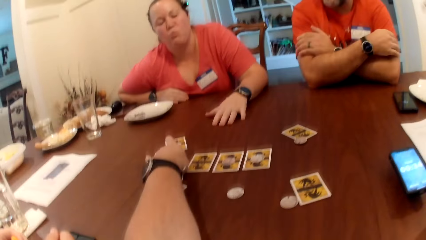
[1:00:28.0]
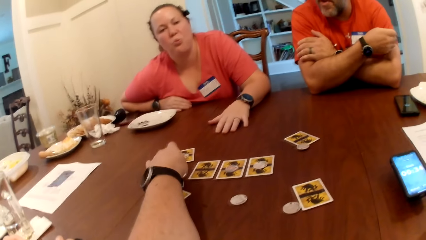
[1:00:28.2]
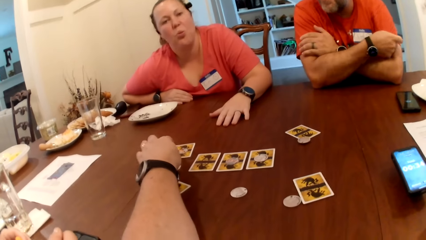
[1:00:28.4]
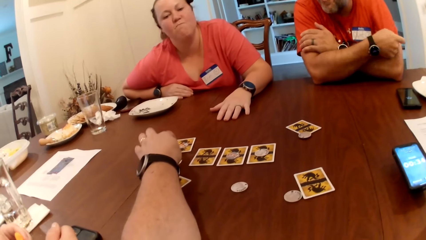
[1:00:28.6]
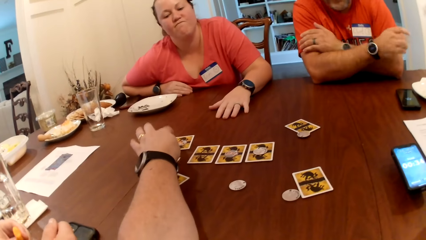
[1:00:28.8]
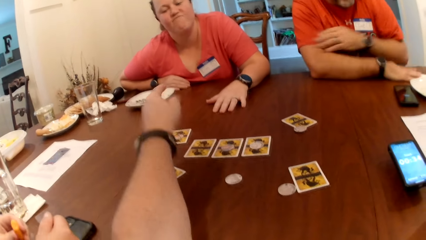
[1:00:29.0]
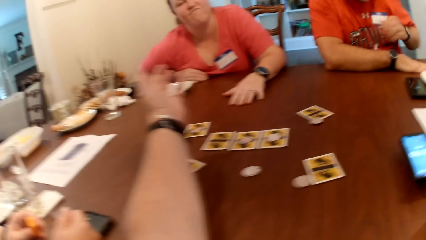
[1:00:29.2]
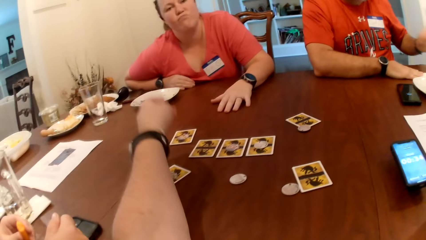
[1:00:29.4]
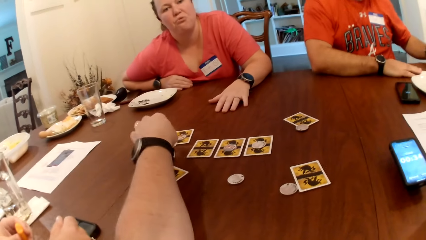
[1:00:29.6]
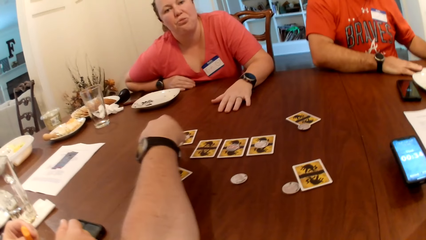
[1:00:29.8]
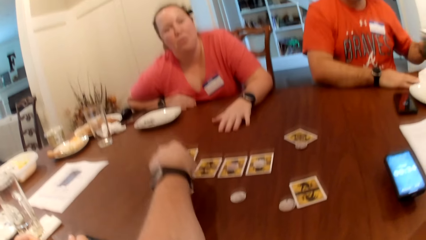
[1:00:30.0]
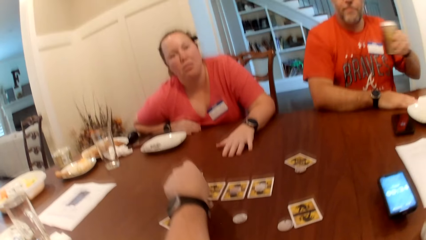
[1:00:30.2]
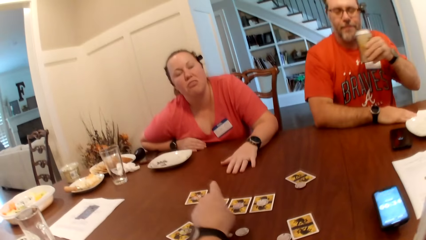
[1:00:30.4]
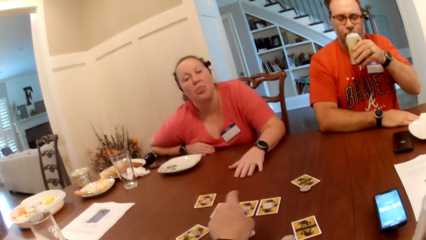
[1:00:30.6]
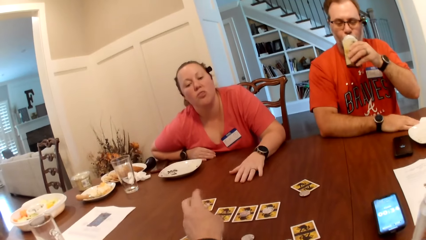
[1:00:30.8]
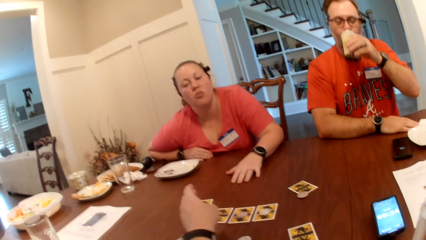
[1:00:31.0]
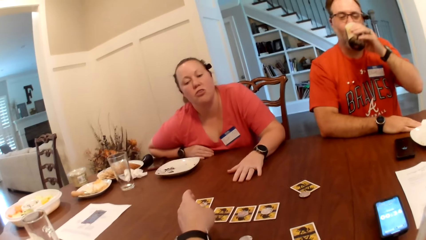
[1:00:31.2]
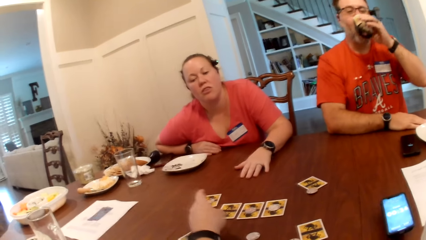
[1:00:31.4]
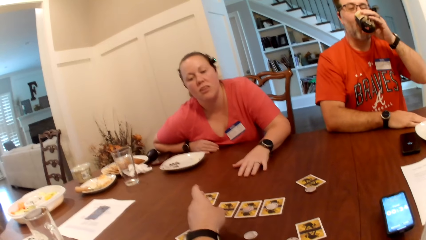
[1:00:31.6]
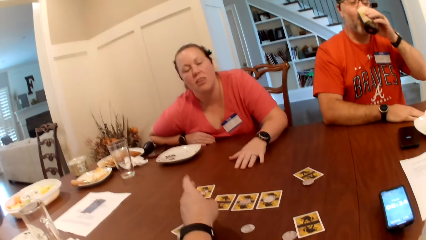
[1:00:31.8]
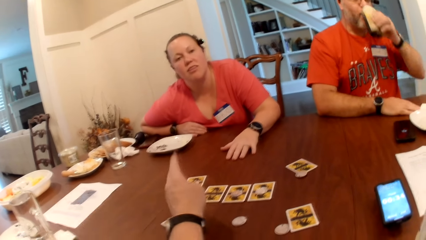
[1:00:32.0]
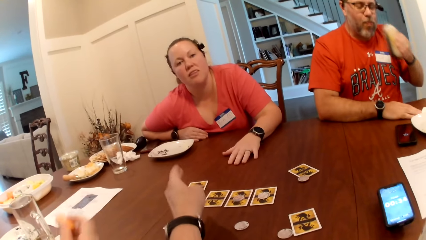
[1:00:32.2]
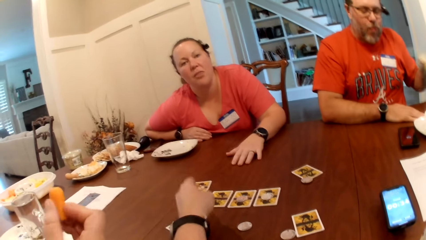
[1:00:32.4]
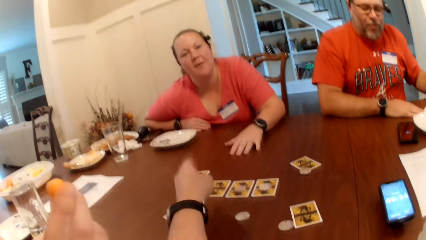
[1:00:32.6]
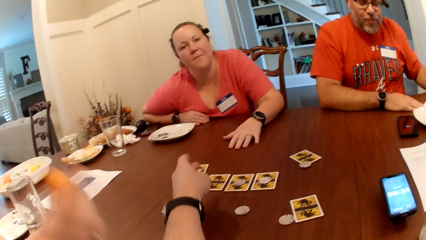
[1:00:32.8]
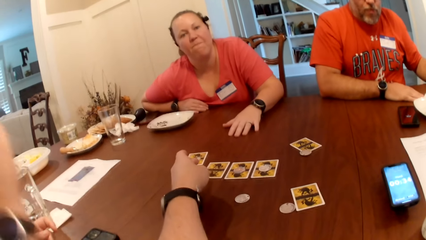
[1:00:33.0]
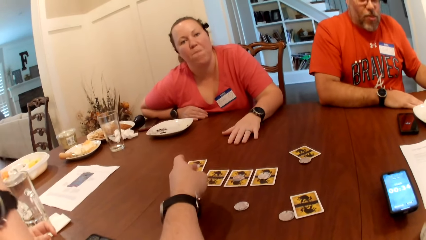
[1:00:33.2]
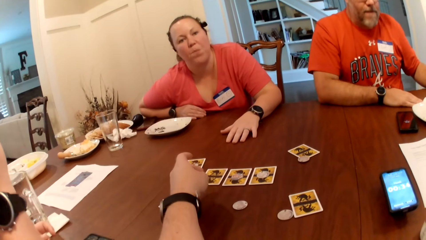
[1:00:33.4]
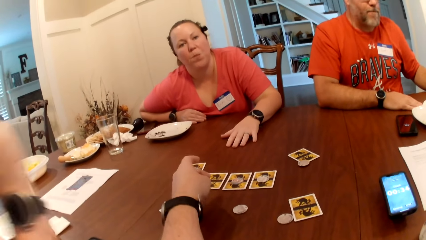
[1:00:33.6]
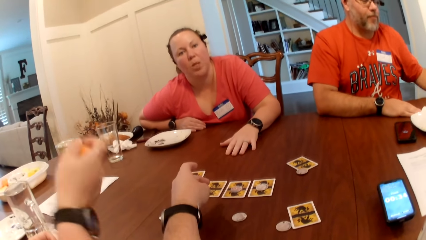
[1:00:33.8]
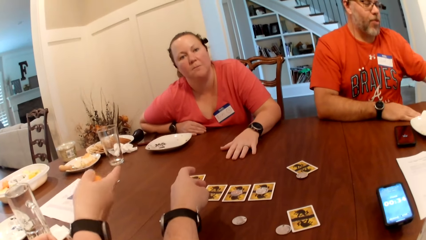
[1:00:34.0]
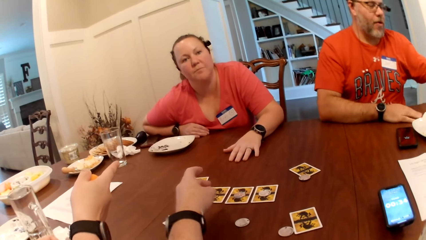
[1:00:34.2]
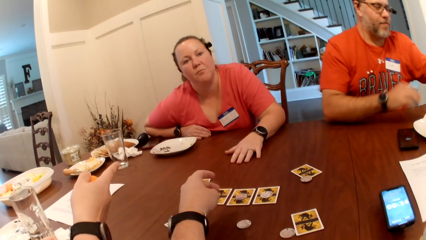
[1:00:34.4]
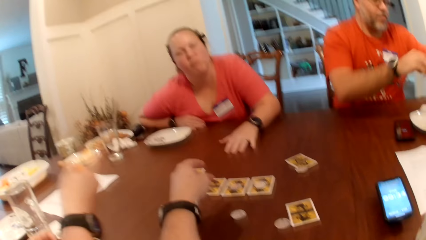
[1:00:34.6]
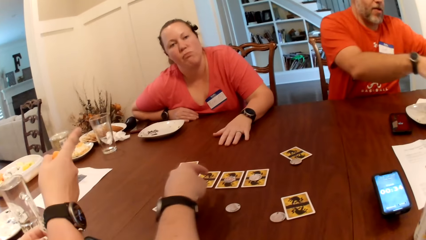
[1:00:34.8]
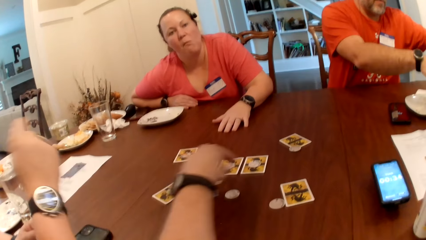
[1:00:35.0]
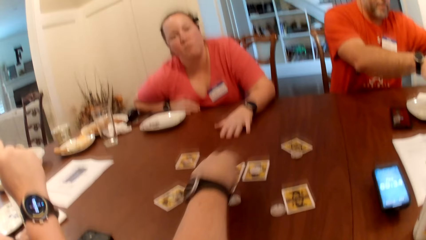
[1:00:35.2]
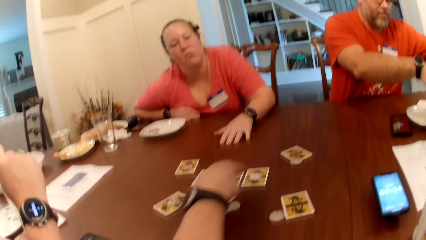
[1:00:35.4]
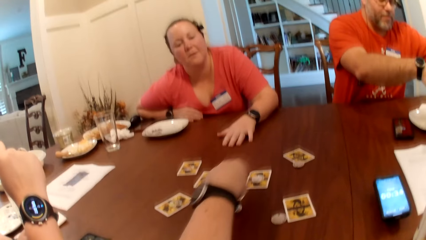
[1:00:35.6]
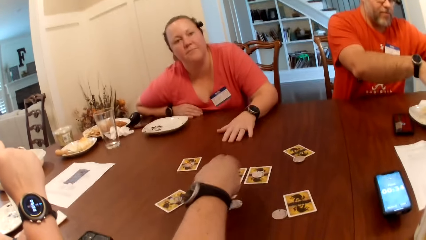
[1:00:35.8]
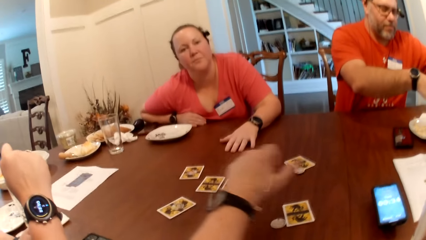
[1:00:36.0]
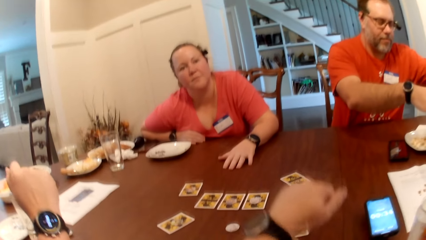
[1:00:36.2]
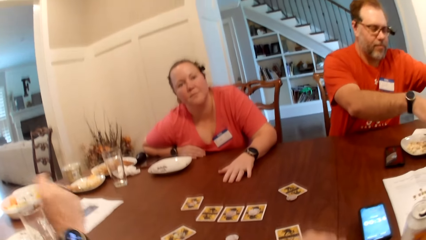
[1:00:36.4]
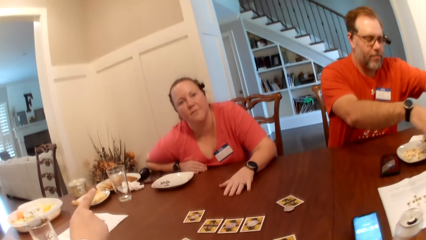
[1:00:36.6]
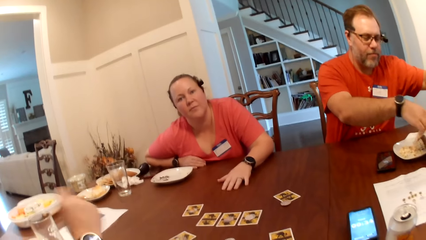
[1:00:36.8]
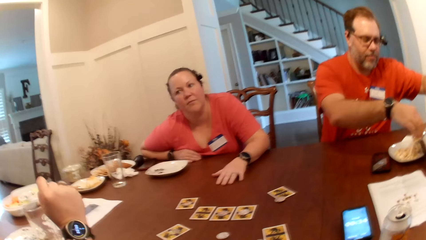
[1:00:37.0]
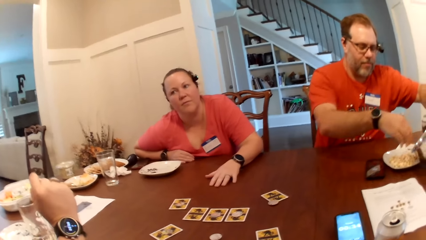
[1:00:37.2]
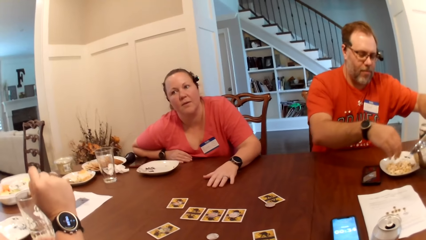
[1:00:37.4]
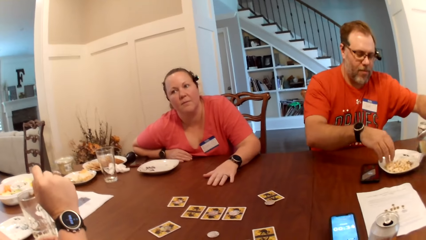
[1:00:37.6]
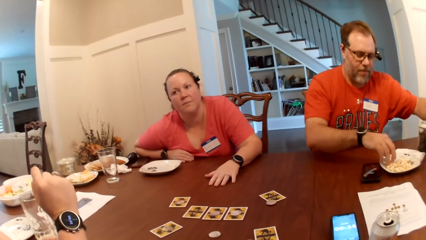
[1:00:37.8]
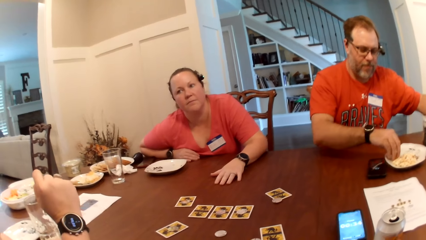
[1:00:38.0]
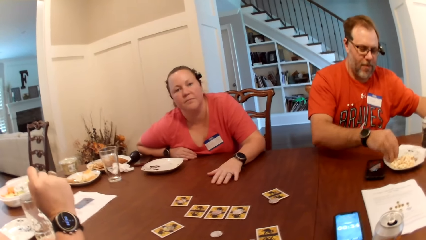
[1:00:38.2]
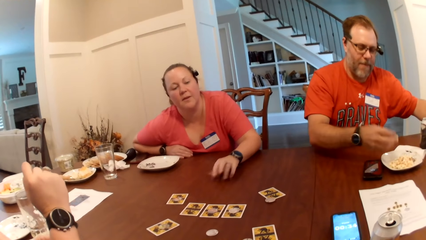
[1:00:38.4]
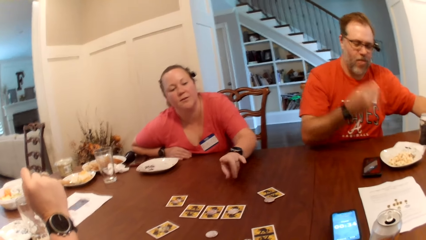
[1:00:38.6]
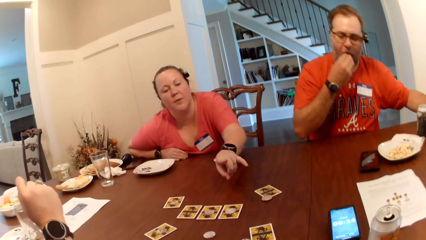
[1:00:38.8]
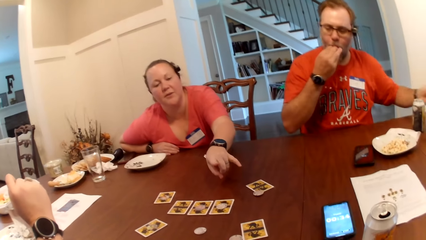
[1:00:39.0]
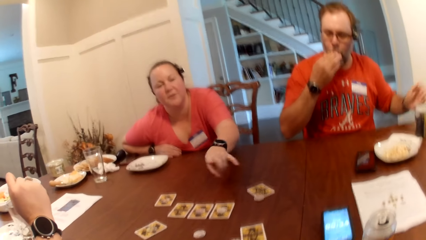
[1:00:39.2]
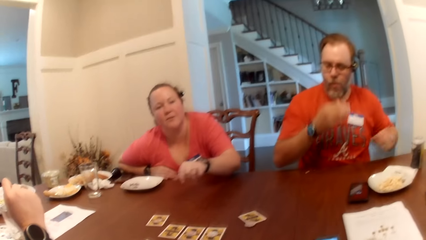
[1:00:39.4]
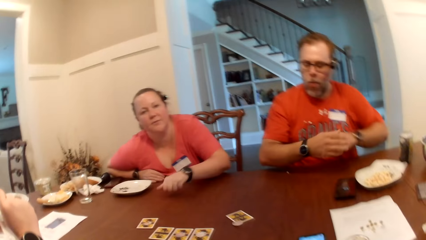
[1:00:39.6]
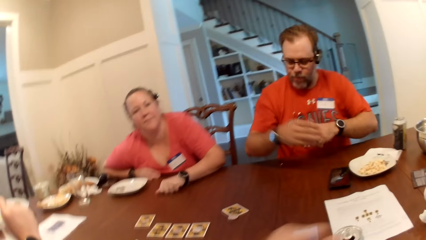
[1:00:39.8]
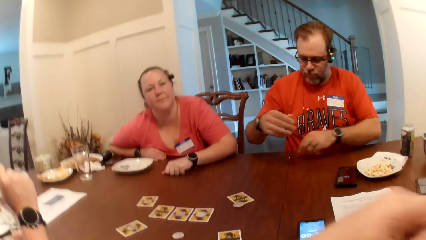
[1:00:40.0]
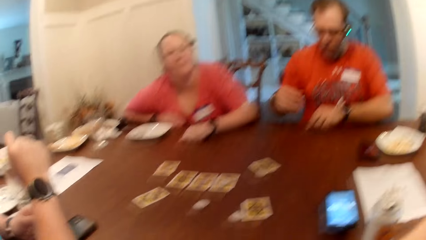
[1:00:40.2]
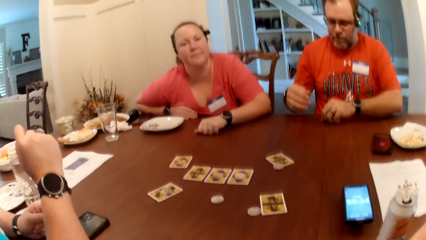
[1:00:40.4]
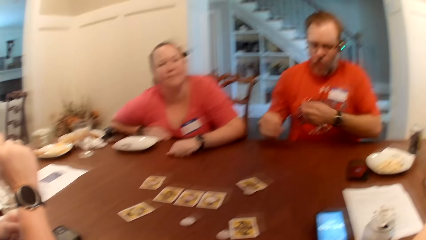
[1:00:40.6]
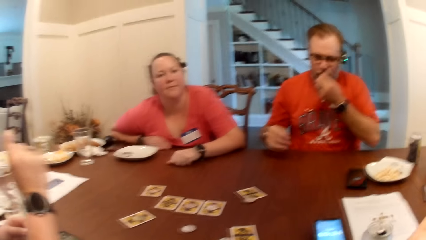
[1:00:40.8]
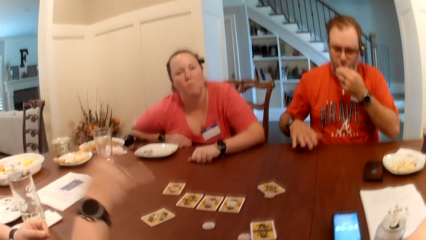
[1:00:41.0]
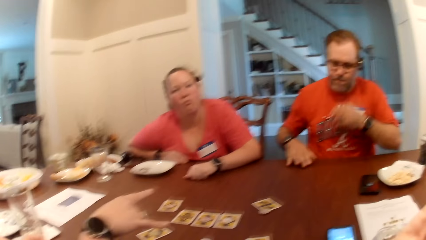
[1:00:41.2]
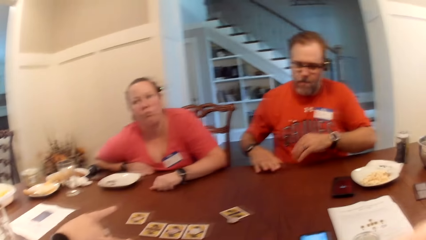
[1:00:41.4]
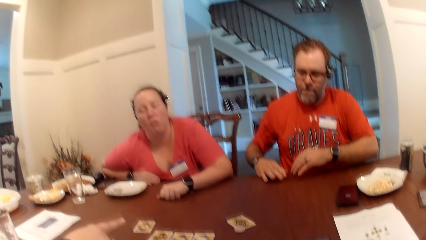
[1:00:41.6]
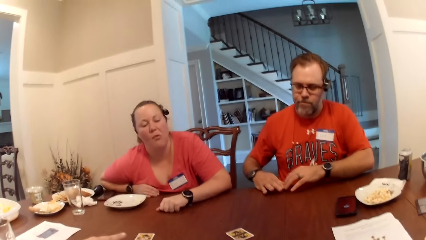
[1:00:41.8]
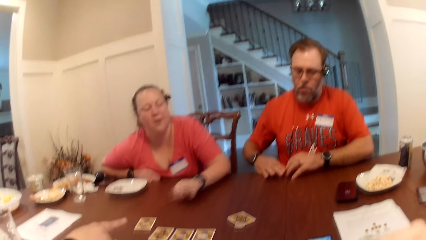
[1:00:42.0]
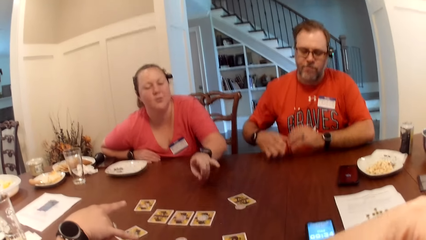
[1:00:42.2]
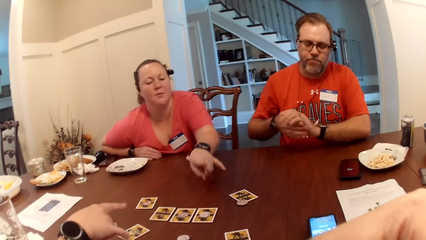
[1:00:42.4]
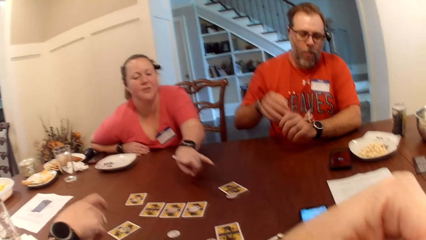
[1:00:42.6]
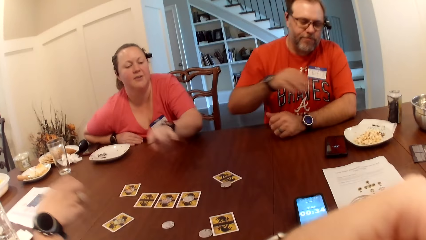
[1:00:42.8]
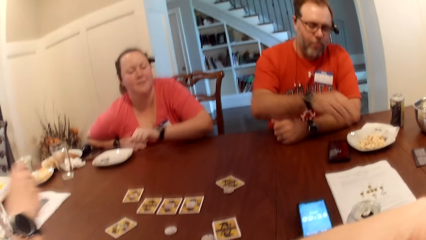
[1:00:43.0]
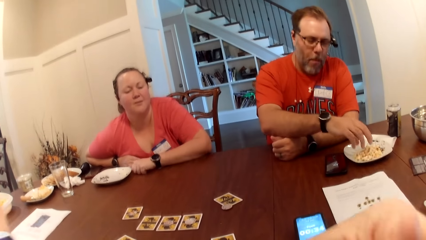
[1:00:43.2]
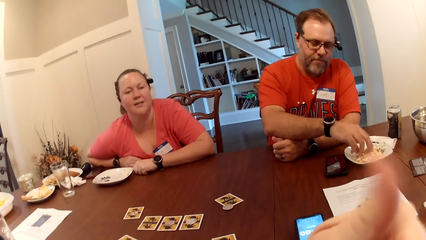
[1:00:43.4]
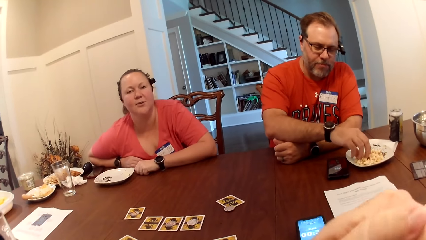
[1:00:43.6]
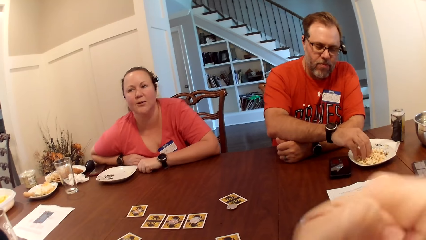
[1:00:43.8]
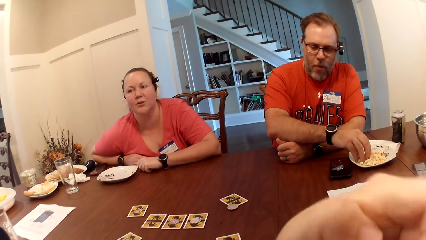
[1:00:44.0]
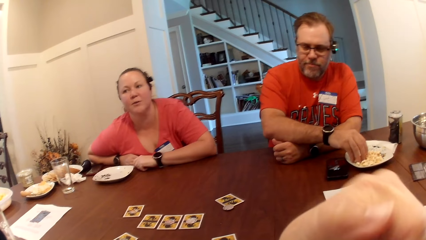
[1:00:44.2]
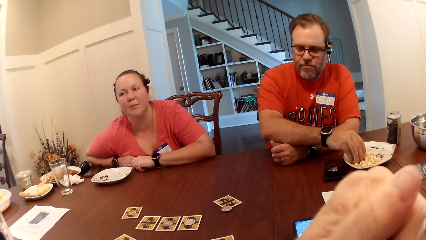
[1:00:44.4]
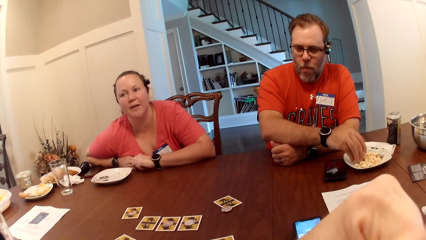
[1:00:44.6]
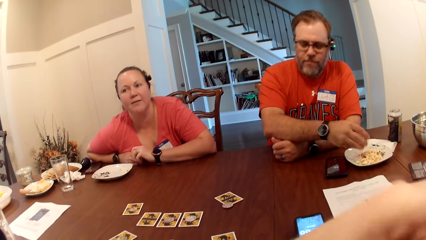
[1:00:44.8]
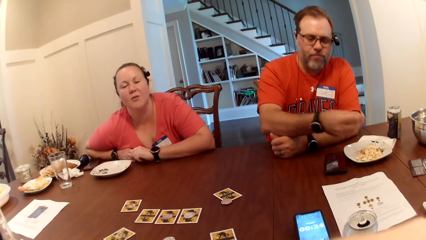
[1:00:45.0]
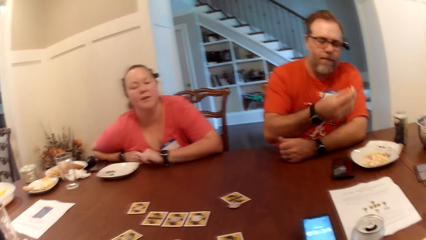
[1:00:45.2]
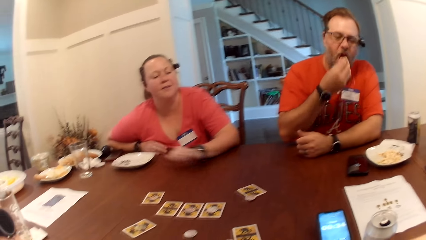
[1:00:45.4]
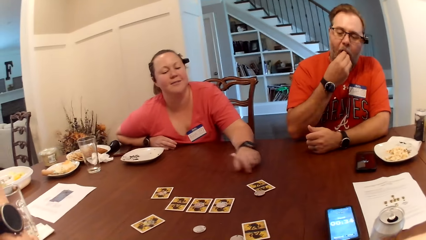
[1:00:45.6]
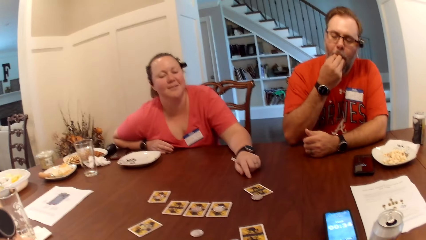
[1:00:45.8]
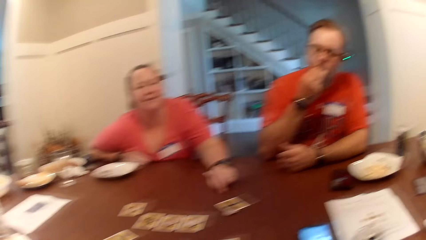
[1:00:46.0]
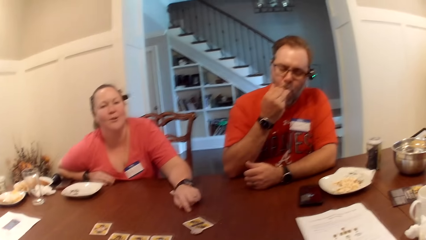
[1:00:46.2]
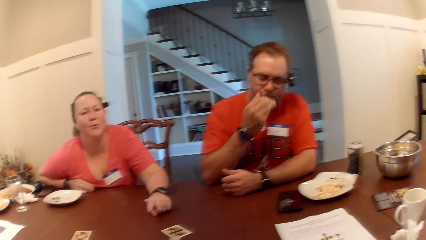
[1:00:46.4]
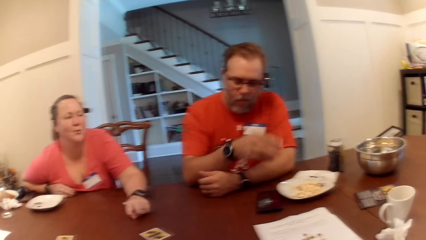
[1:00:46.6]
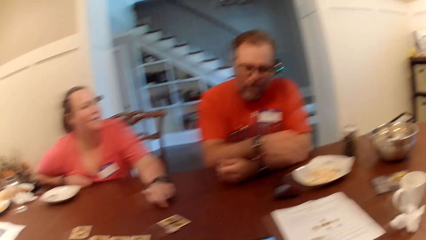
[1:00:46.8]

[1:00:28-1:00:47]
The camera wearer touches the cards on the table with his left hand. A man picks up the can drink on the table with his left hand. The man drinks from the can drink in his left hand. A woman holds a snack in her right hand. The man drops the can drink in his left hand on the table. The camera wearer touches the card. The man puts snack in the bowl on the table from a pot with his hands. The man takes snack or popcorn from the bowl on the table with his right hand into his mouth. Another woman points at the card. The man eats the popcorn. The man takes the popcorn. The man eats the popcorn.
